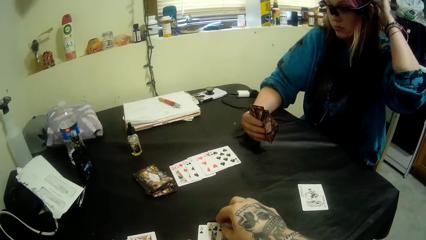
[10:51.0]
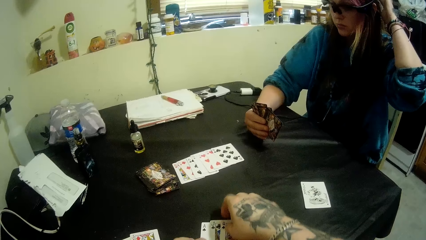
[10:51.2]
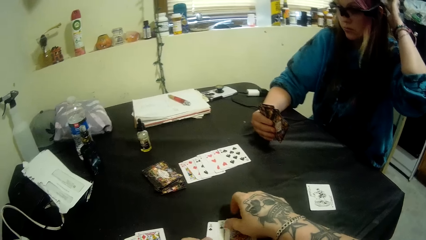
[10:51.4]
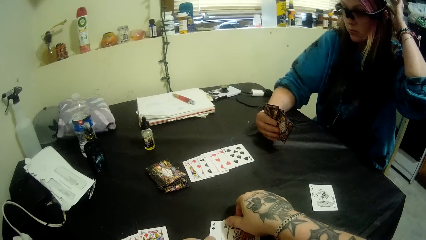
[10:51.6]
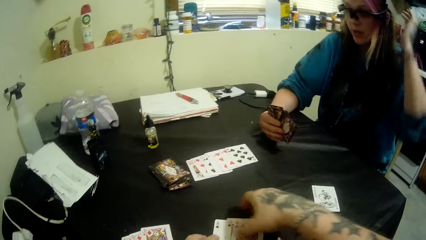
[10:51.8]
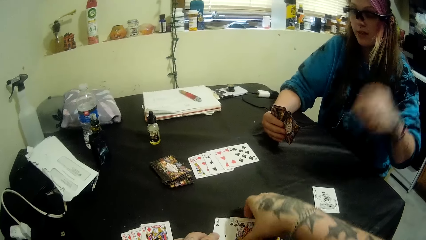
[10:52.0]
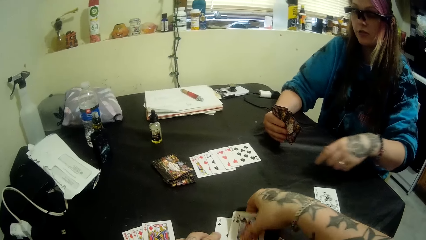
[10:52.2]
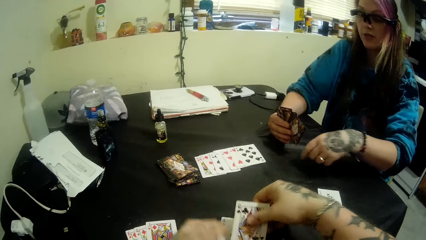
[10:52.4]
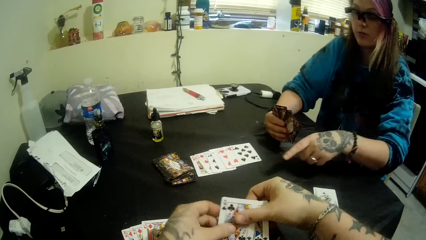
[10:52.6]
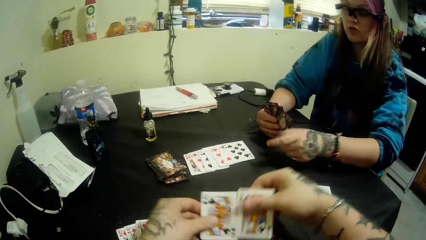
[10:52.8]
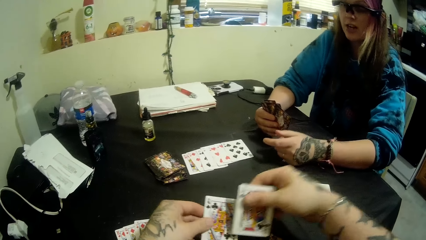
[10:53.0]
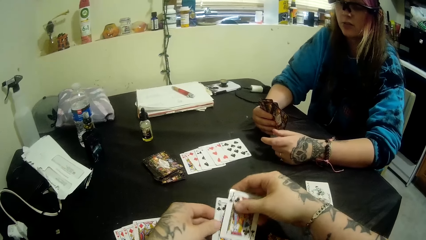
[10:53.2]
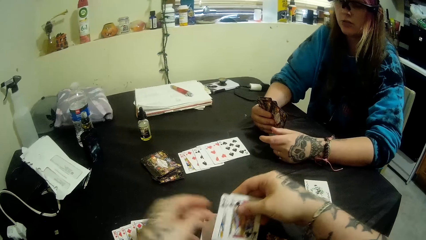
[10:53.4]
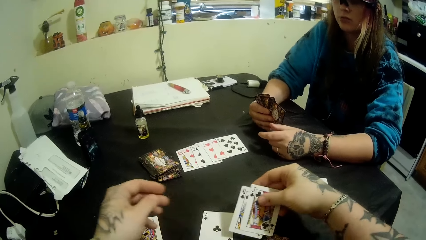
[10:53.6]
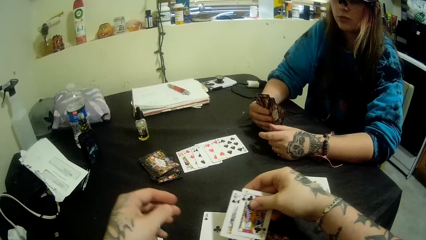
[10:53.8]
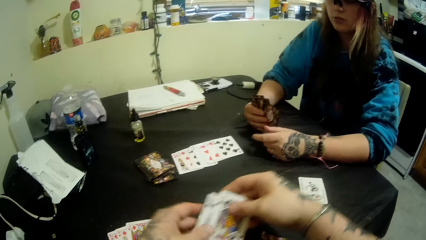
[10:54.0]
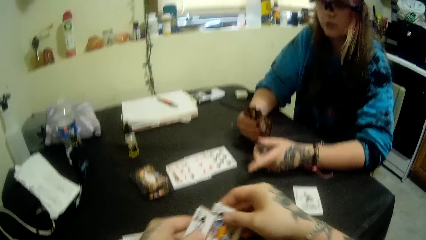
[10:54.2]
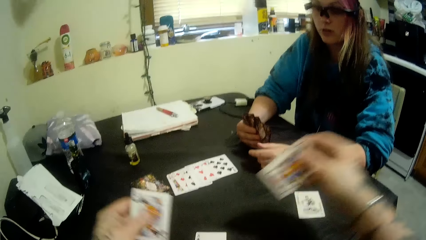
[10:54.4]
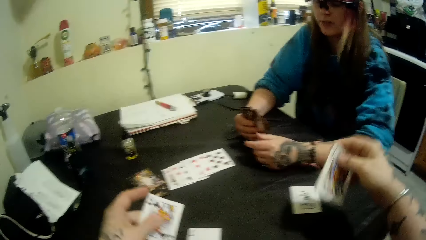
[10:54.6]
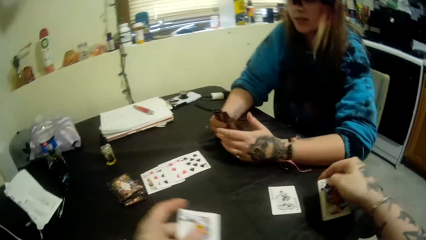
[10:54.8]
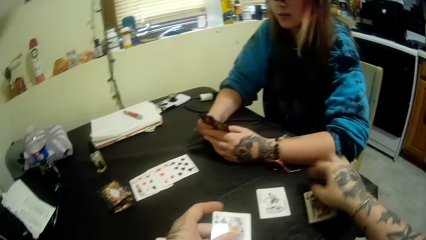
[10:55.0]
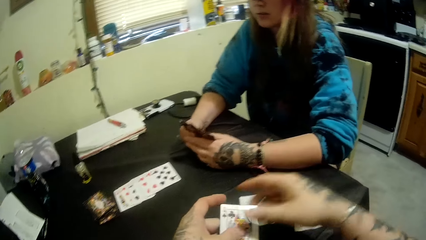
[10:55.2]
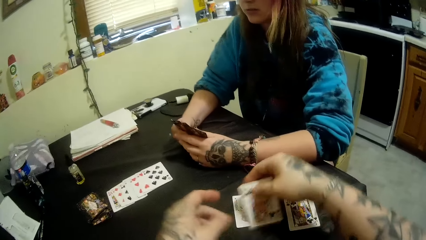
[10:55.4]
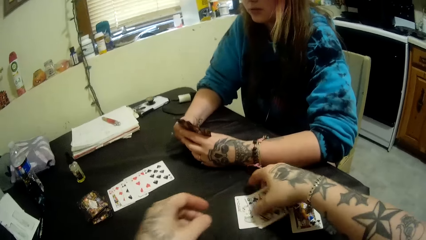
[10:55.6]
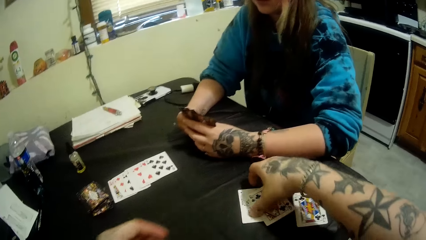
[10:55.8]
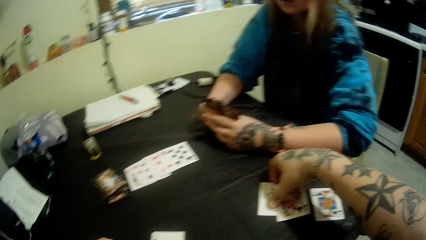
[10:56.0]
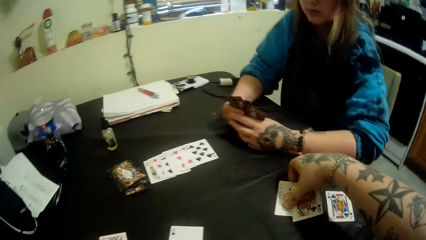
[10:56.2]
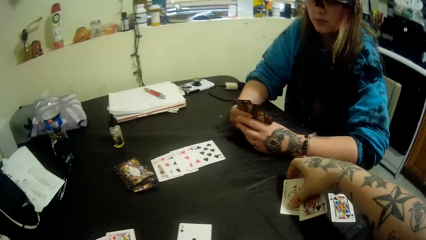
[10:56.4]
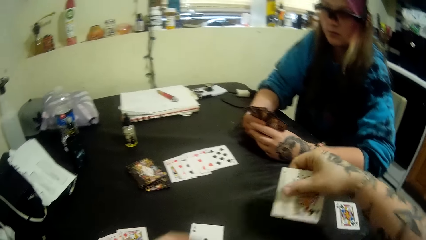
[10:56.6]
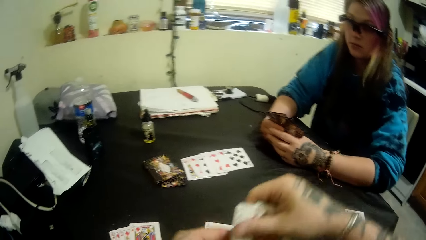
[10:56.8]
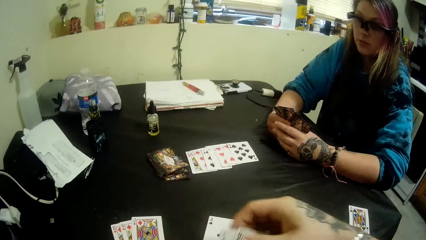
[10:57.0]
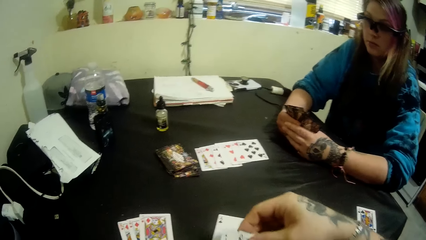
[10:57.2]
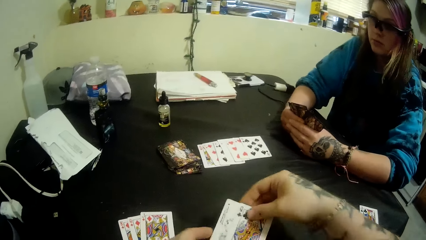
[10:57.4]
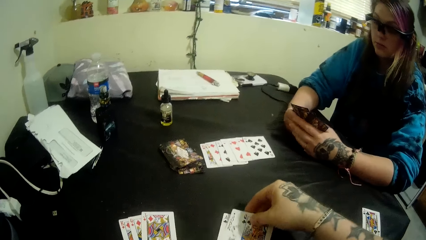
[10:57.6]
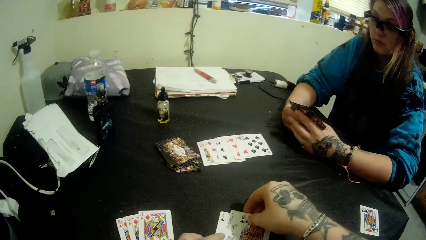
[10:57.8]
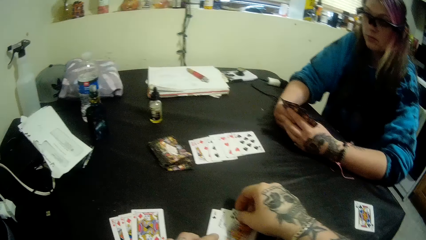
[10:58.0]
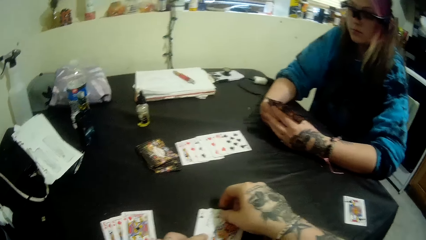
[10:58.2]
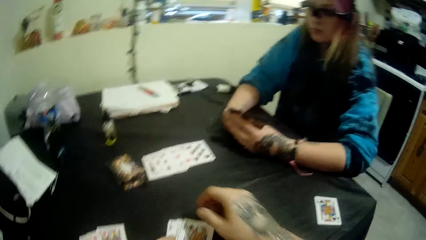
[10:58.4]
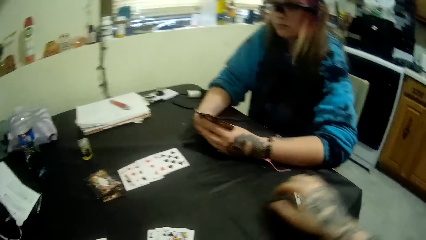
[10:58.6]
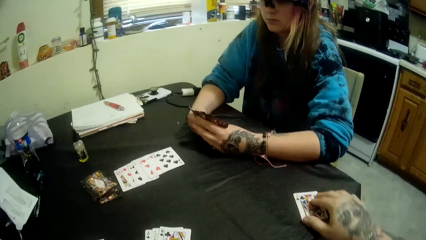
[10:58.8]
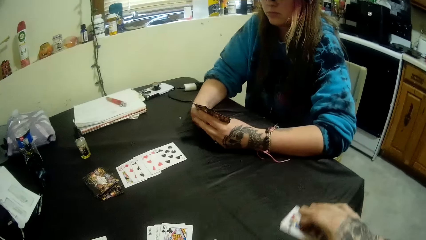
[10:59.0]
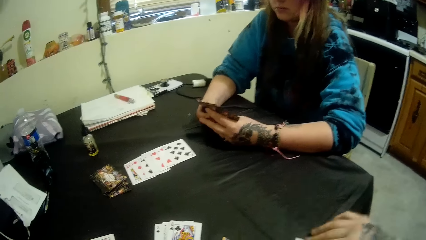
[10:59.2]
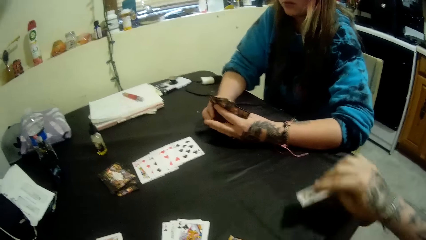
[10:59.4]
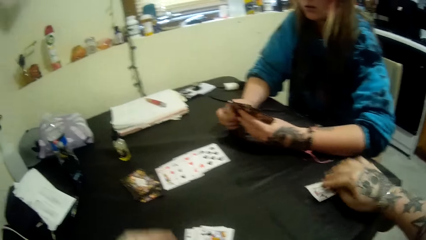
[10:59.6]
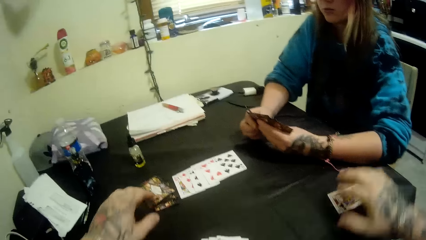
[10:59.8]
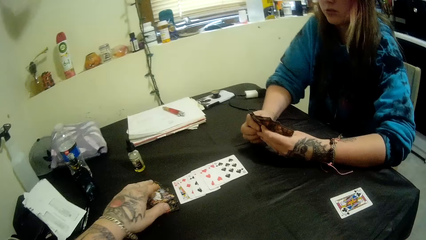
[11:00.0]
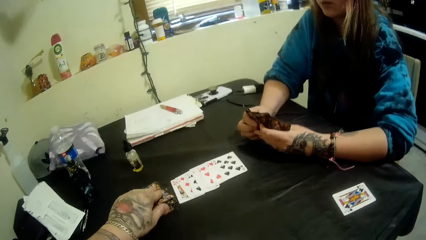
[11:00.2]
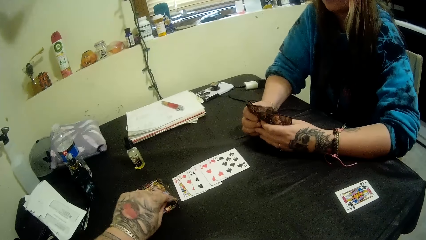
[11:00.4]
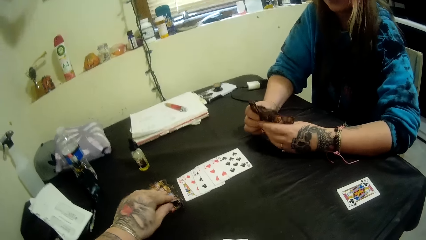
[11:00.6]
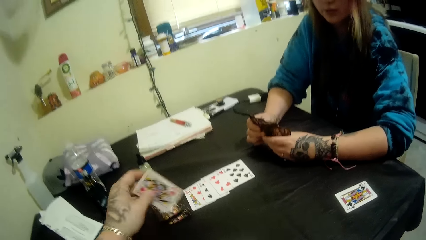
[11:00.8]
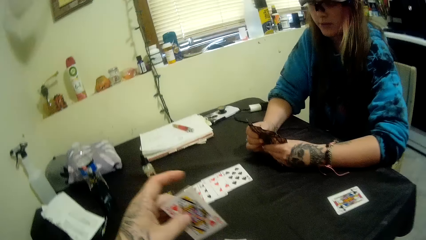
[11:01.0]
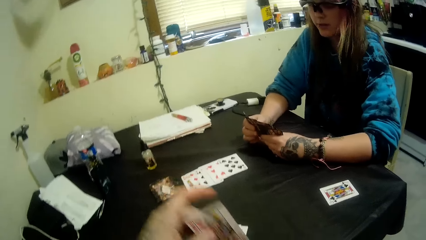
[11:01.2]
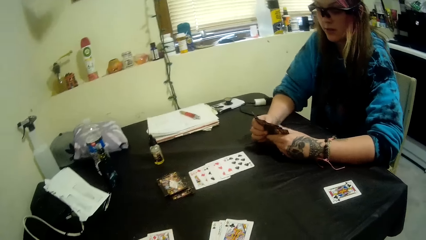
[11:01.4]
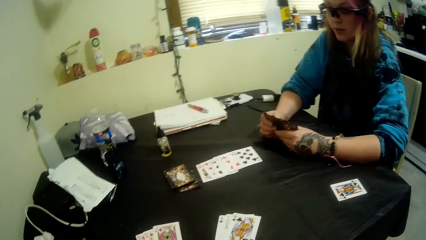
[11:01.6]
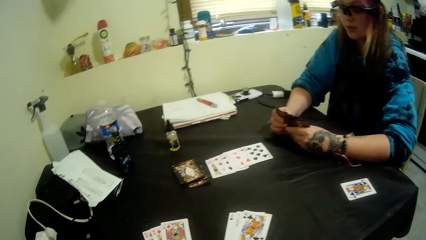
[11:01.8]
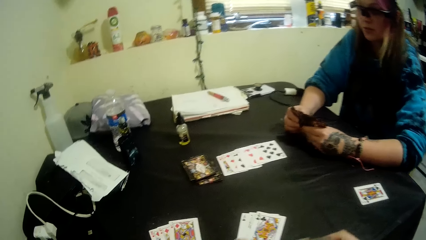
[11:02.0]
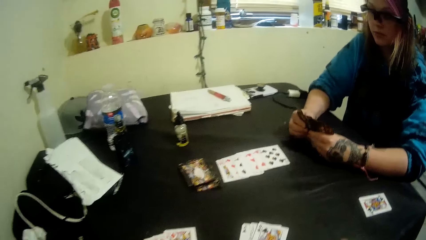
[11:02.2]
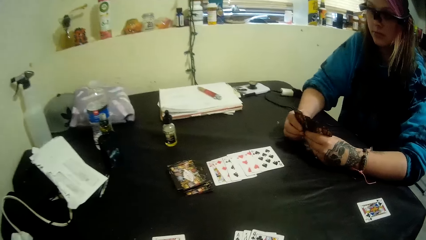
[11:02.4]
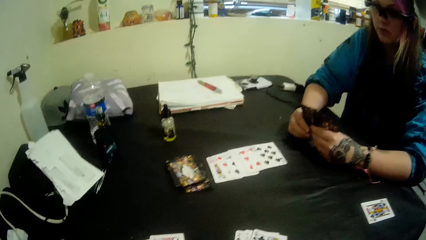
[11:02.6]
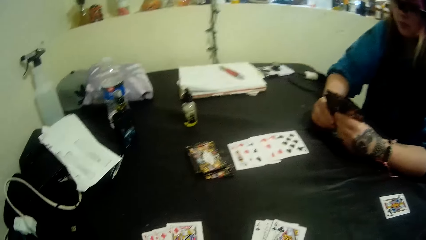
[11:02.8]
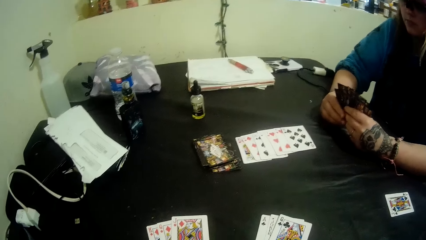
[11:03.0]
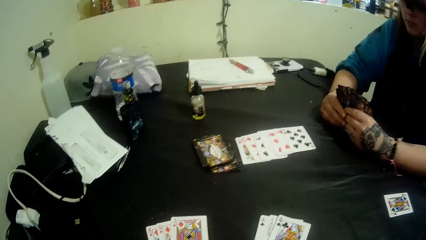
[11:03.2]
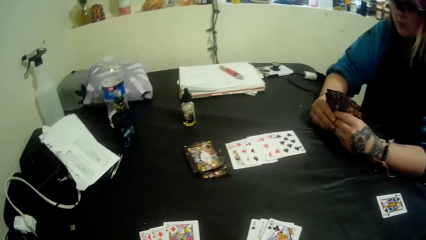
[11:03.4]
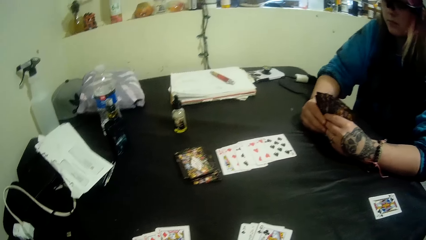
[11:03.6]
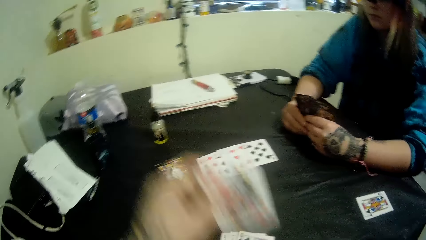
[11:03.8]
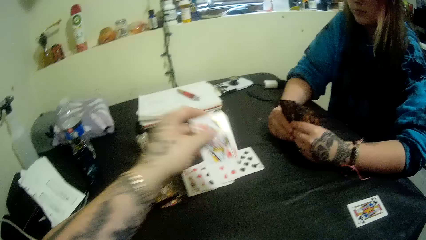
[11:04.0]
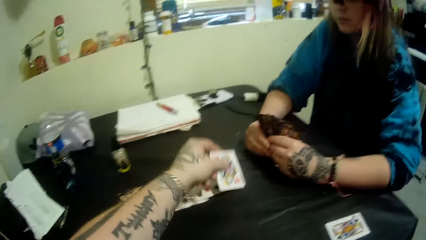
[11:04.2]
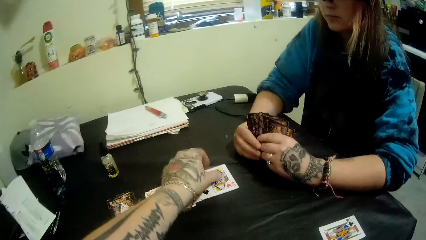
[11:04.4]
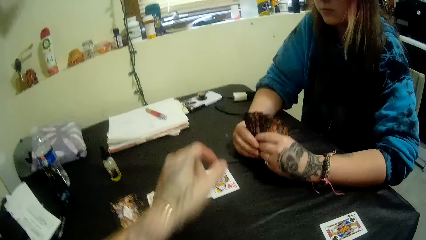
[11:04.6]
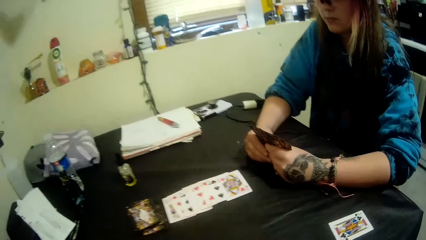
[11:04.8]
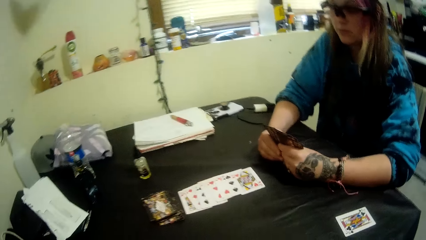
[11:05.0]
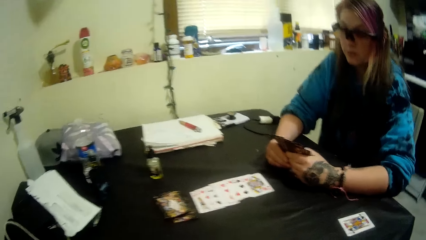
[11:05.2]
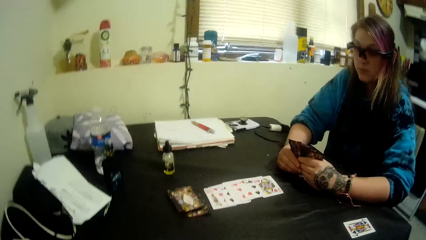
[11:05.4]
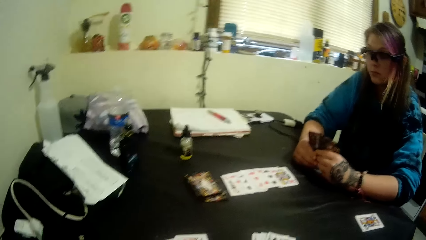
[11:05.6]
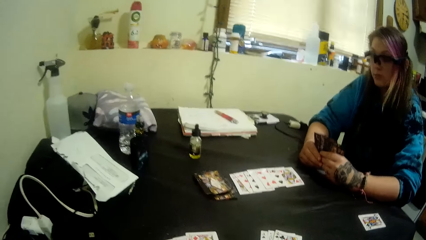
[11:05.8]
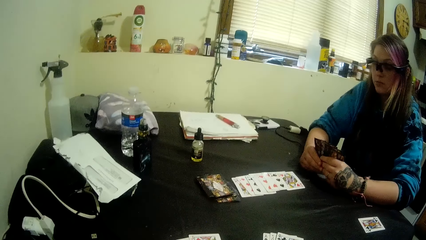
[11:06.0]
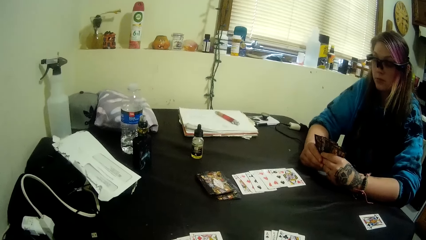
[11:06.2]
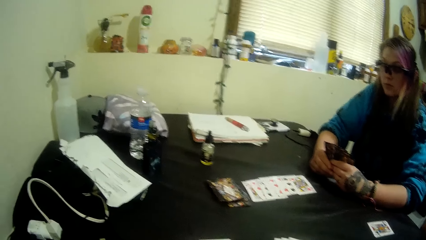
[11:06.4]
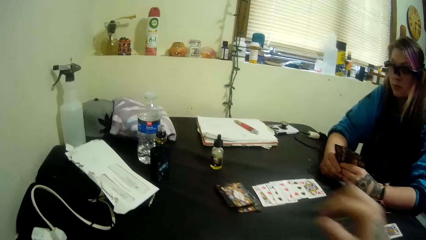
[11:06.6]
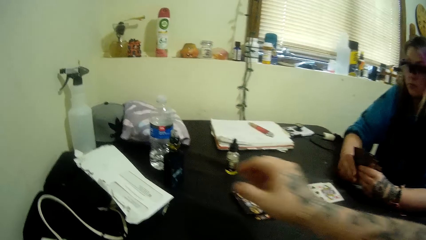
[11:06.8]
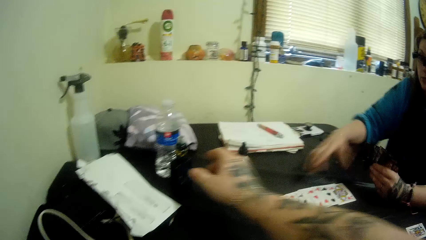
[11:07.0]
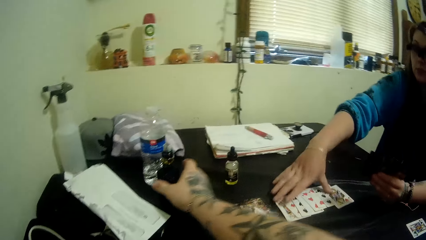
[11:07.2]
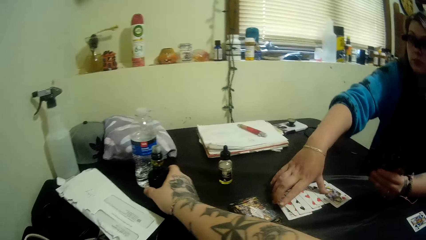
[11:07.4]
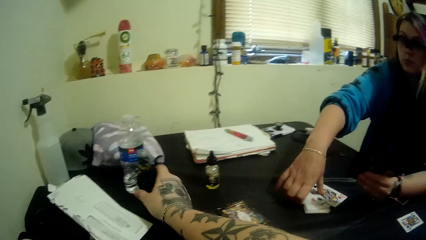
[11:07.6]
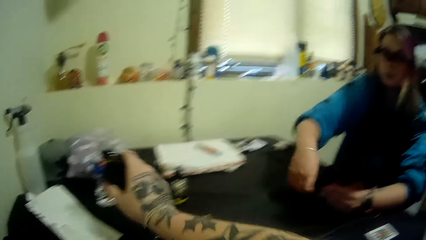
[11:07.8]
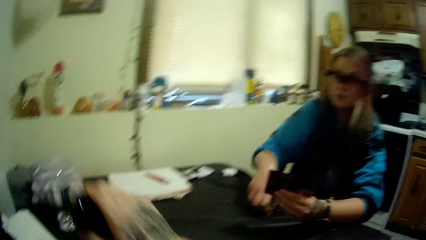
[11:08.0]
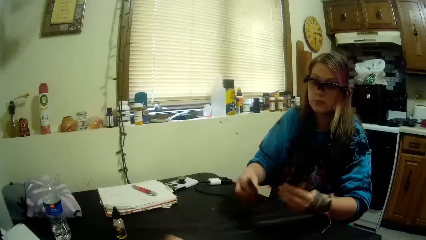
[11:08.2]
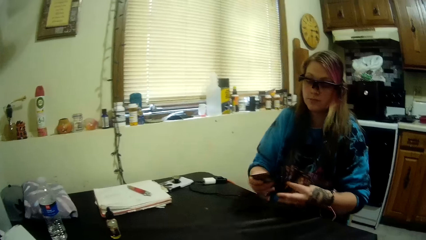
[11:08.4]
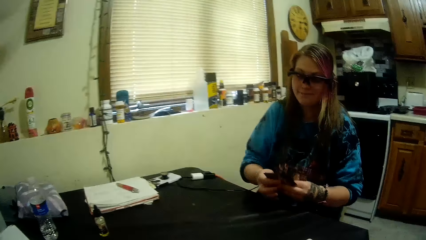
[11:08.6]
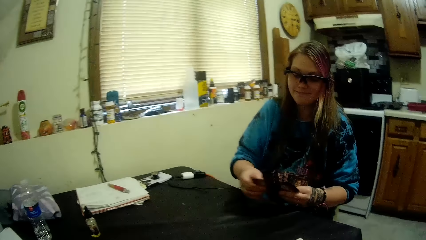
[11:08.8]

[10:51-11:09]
The camera wearer places down the cards. He picks up two pieces of cards from the table. He places the cards beside a girl with his hands. He picks two cards beside the girl with his right hand. He places down the cards. He picks the cards. He places down a card. He picks a card from the deck of cards with his left hand. He places a card on the table with his left hand. He picks a pipe bottle or shisha pen from the table with his right hand. The girl packs the cards in the center of the table with her right hand and picks the cards.
